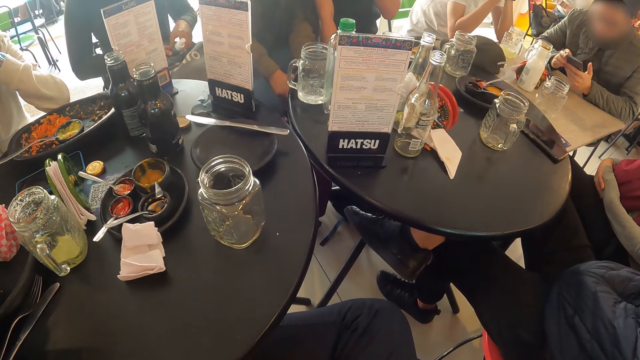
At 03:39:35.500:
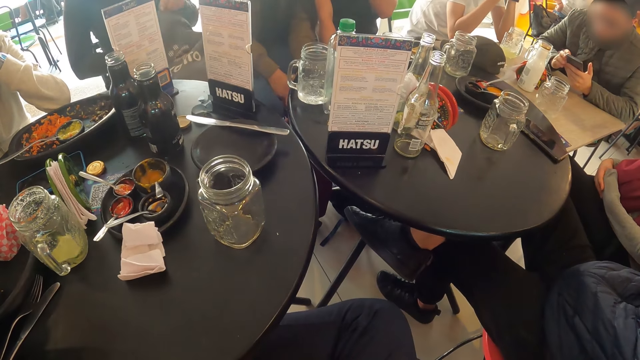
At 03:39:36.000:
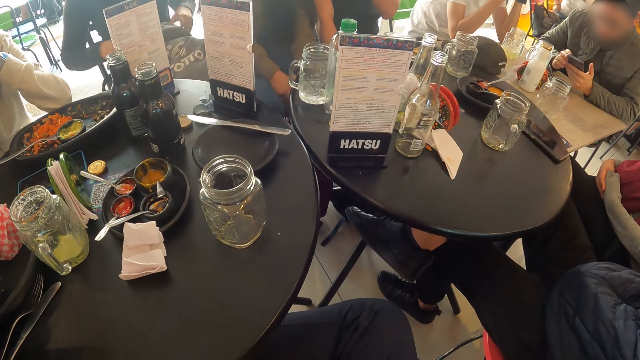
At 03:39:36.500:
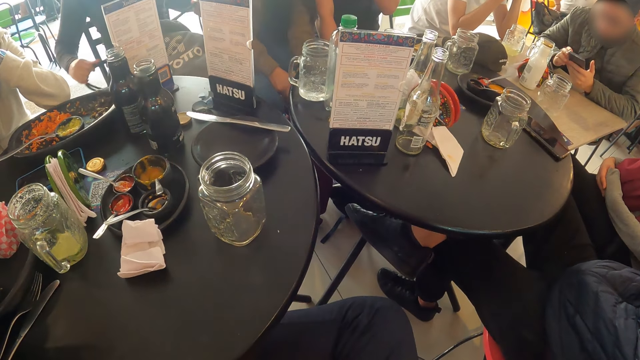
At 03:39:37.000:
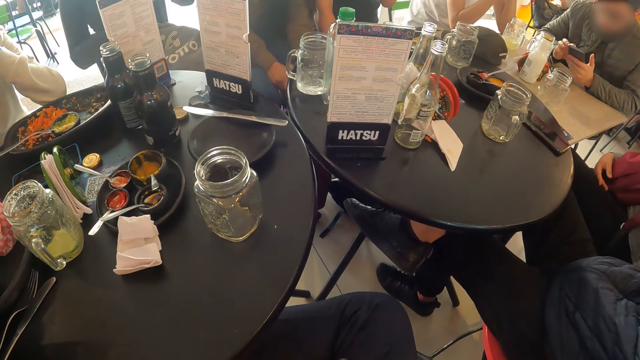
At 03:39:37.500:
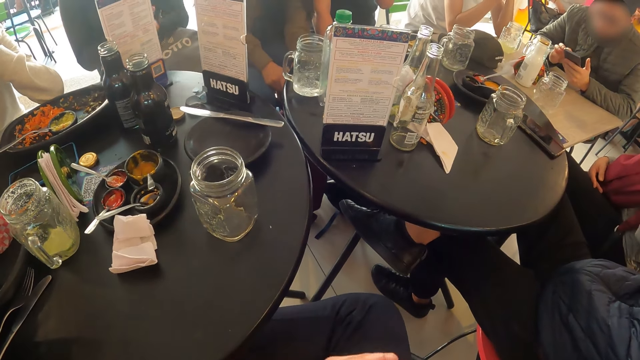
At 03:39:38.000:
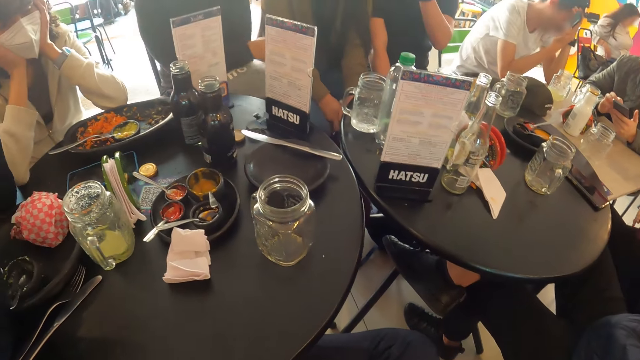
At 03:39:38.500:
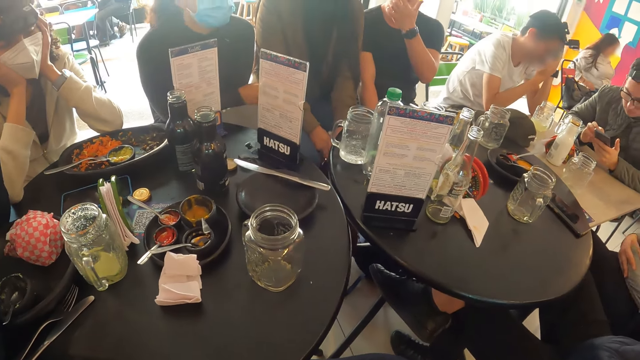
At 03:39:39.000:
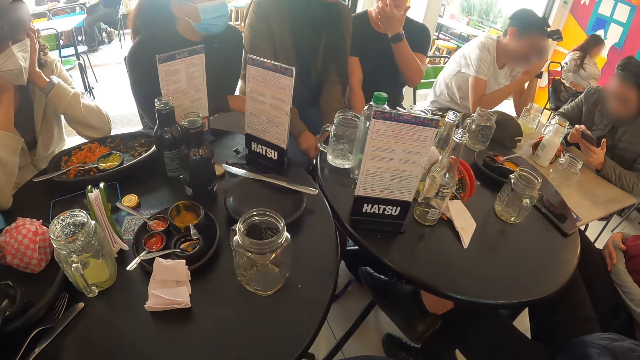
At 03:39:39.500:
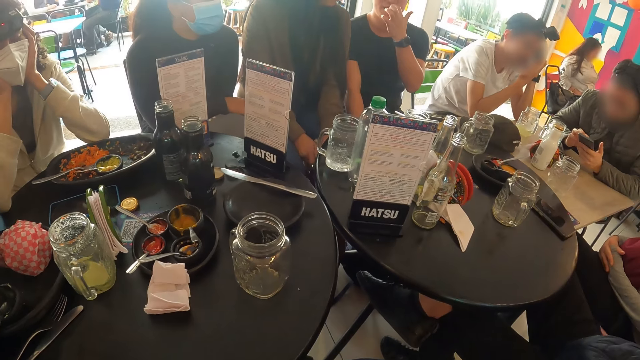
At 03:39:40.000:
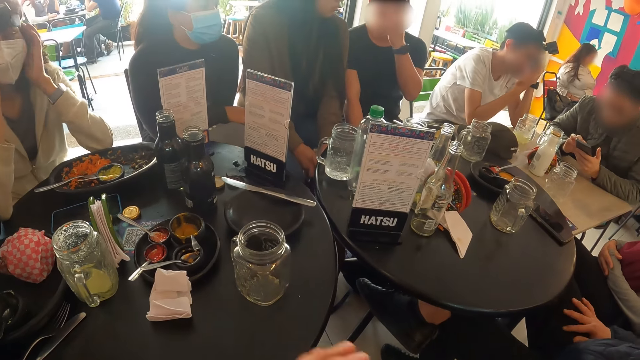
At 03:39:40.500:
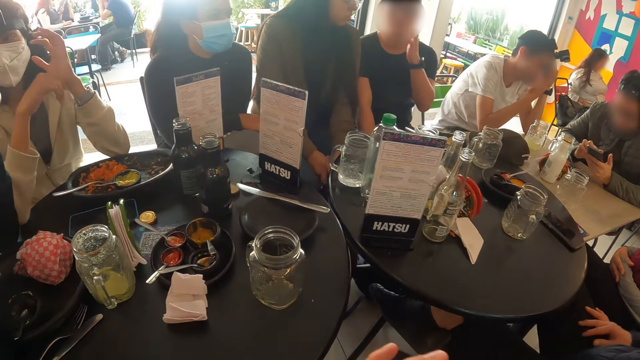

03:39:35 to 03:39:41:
The woman places the sanitizer on her lap into a bag on her lap with her right hand.

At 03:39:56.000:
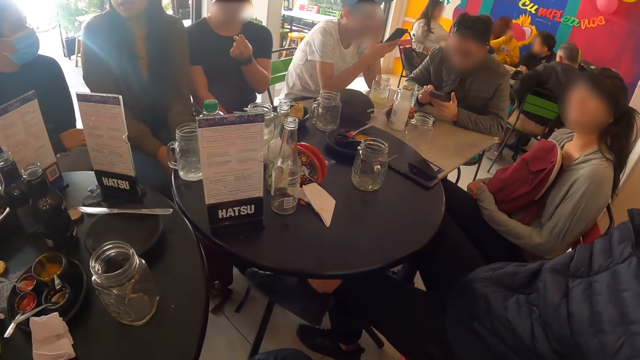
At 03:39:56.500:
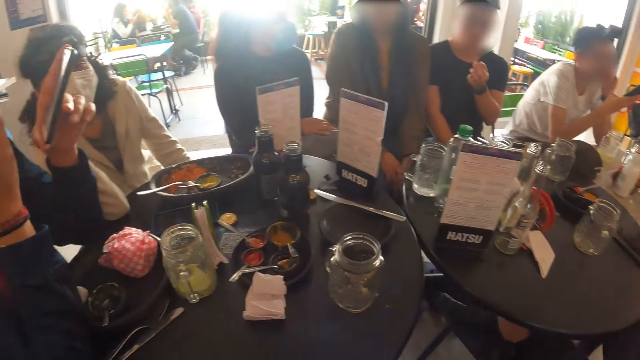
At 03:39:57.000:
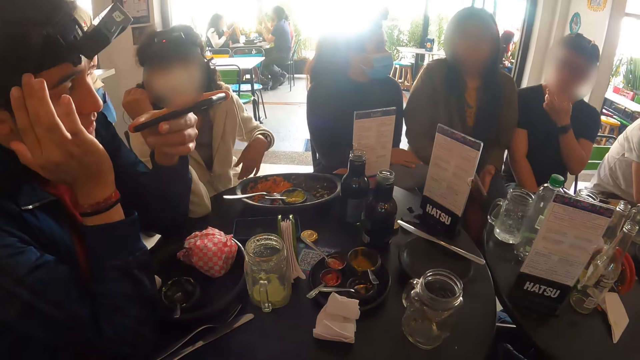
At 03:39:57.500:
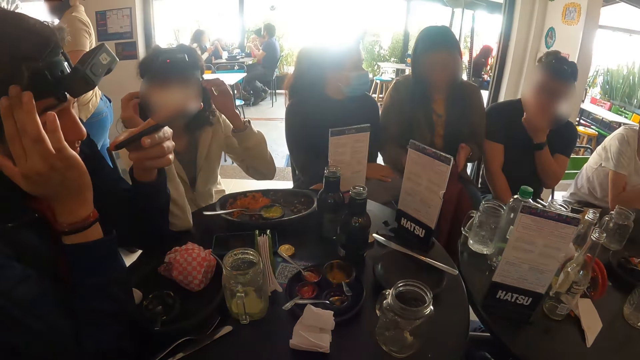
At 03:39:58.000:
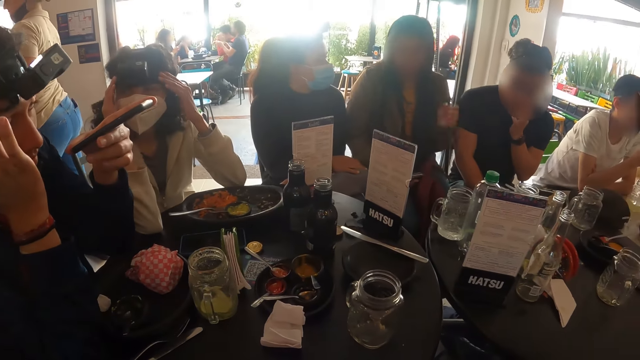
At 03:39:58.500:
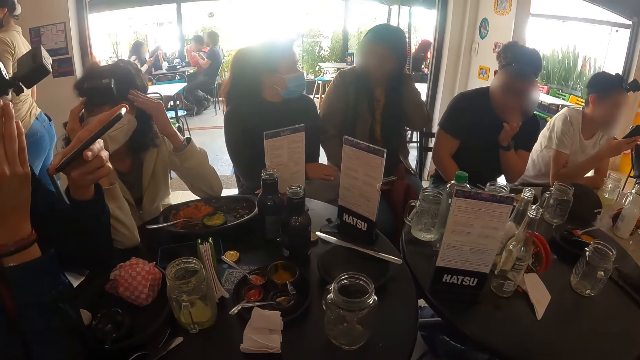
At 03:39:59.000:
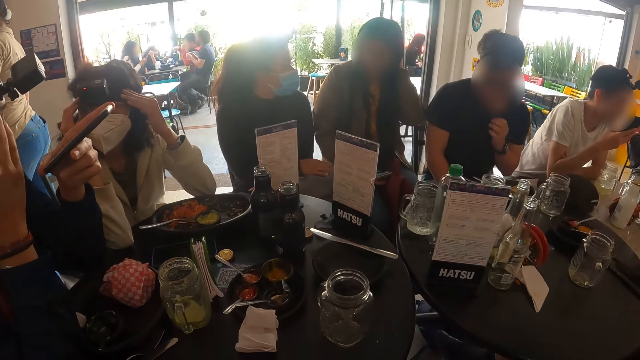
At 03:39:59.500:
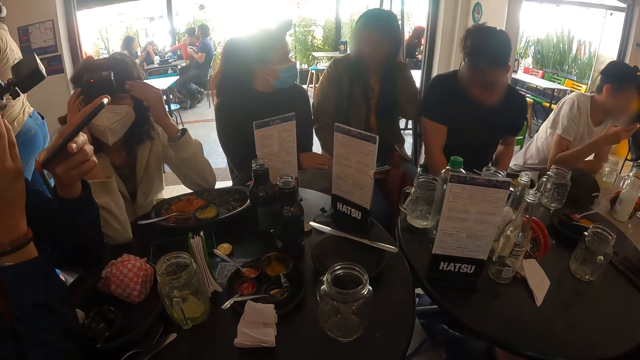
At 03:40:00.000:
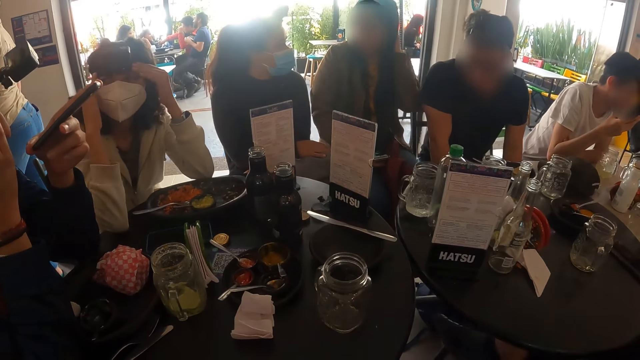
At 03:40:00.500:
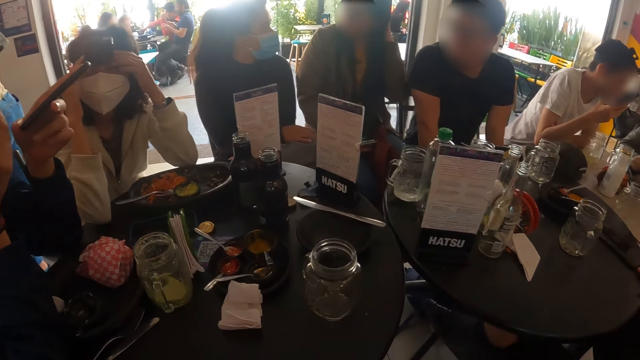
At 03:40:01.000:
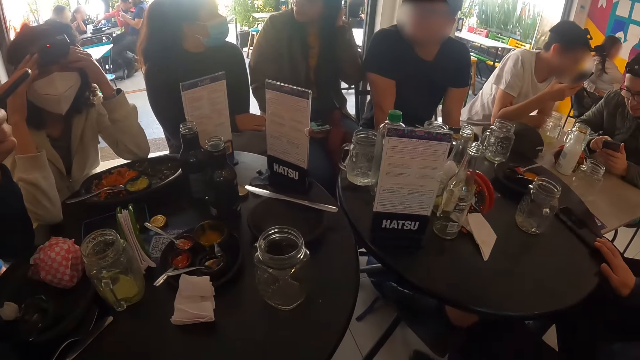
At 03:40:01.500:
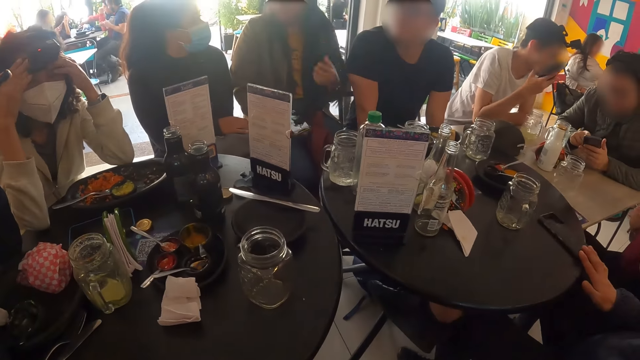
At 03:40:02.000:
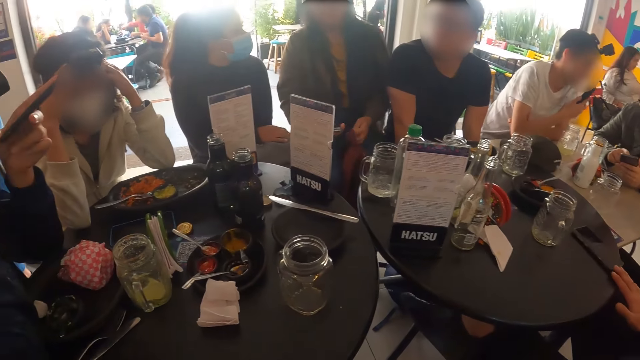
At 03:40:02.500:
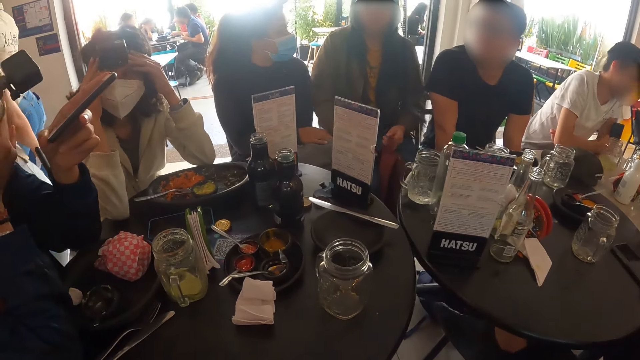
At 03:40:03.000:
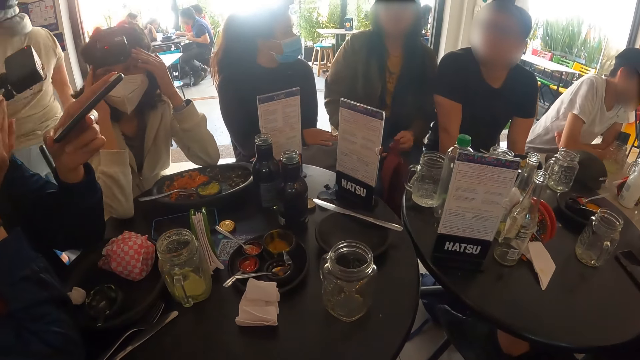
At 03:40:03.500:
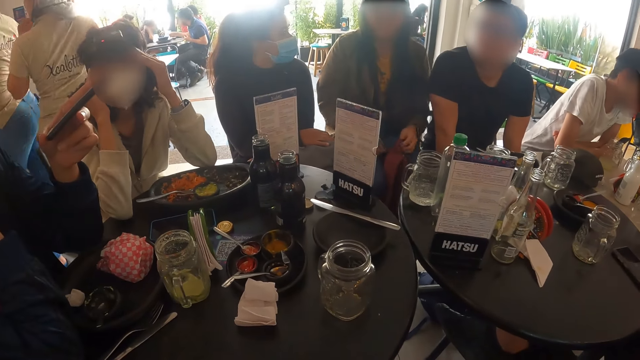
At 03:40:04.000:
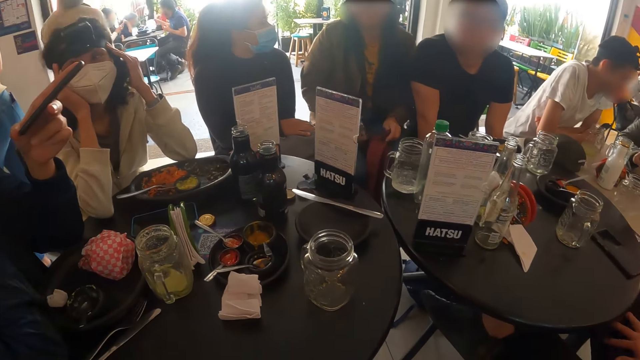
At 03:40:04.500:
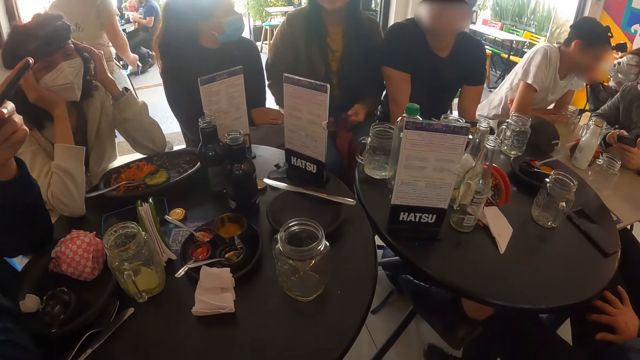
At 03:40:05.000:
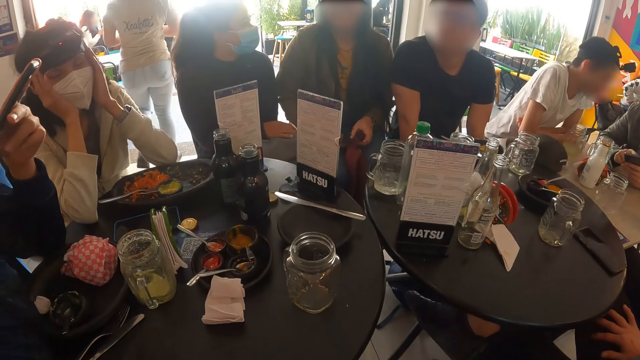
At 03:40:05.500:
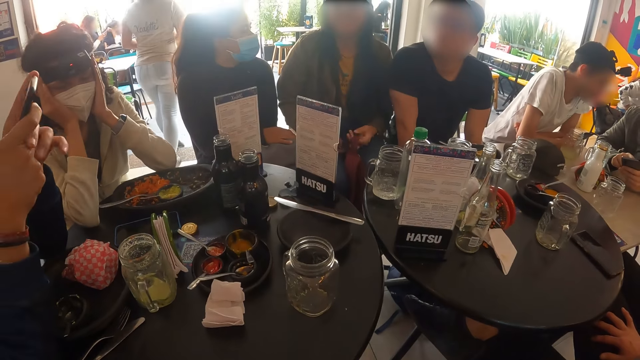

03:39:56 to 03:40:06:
The woman adjusts the camera on her head with both hands. A man drags a phone on the table with his right hand.

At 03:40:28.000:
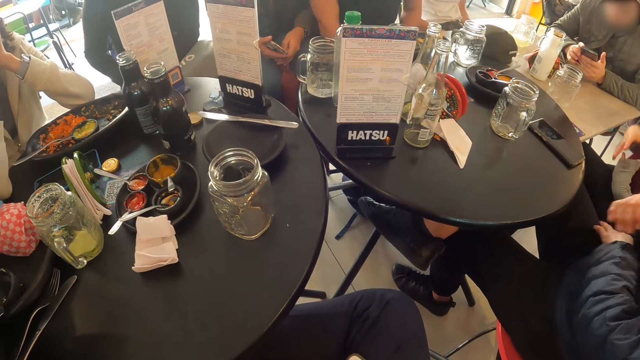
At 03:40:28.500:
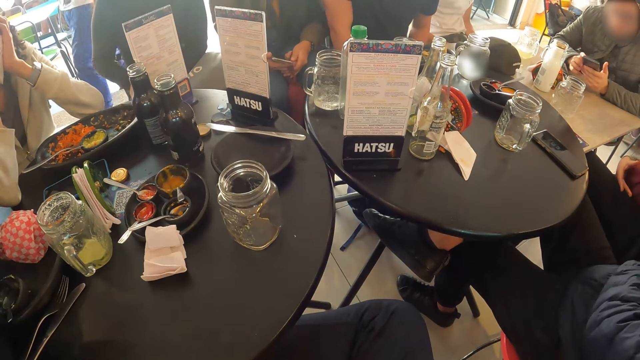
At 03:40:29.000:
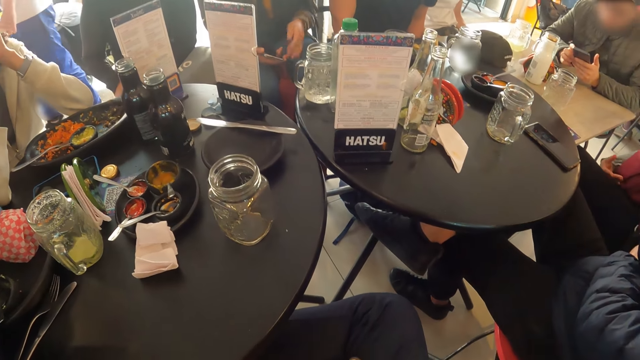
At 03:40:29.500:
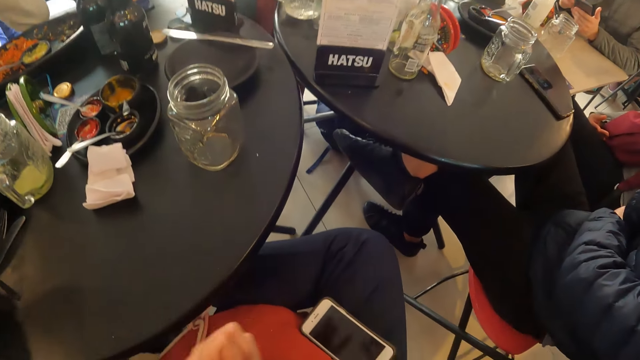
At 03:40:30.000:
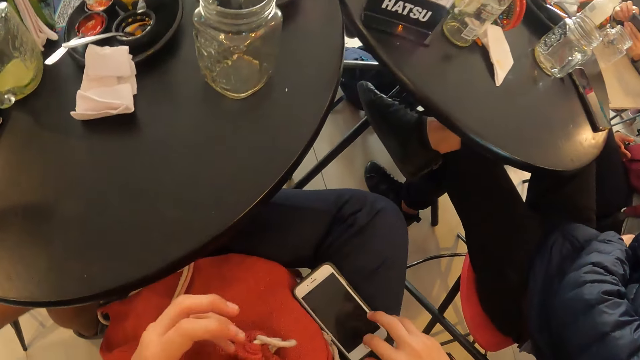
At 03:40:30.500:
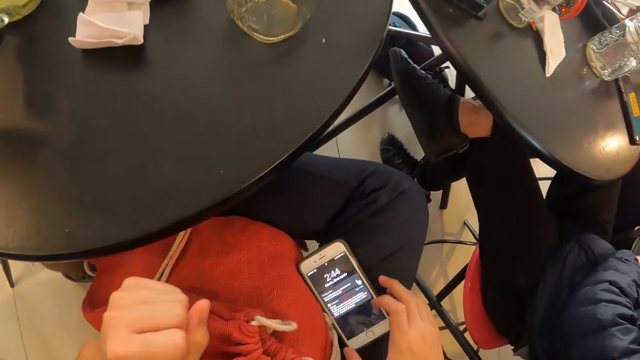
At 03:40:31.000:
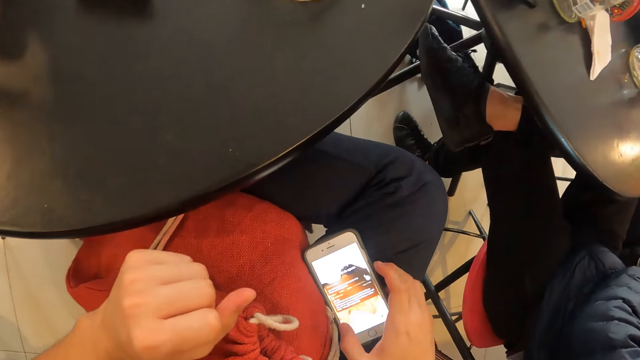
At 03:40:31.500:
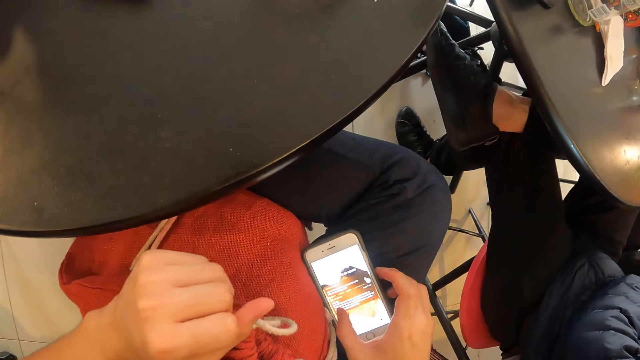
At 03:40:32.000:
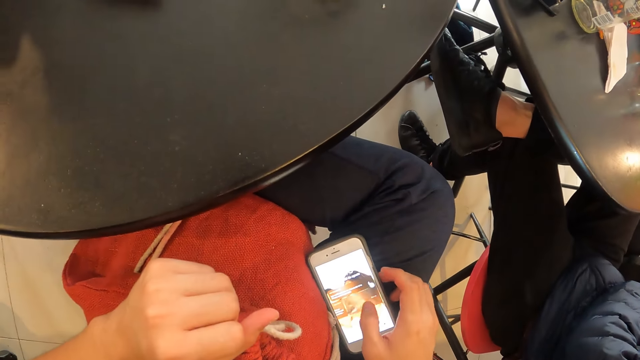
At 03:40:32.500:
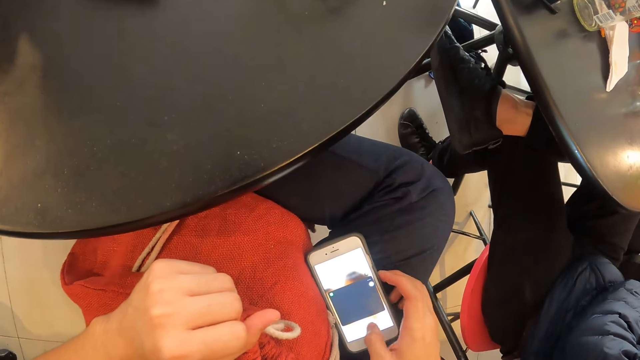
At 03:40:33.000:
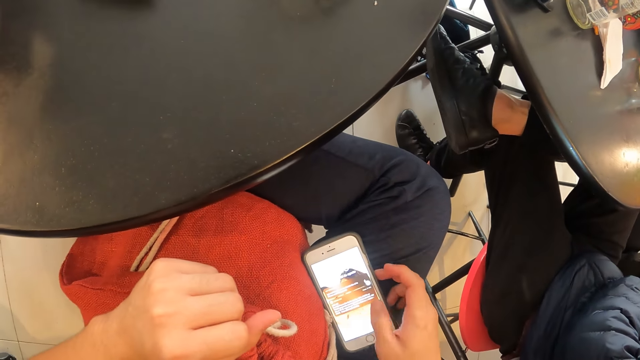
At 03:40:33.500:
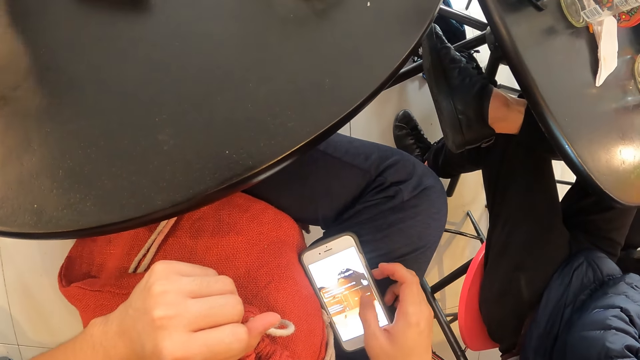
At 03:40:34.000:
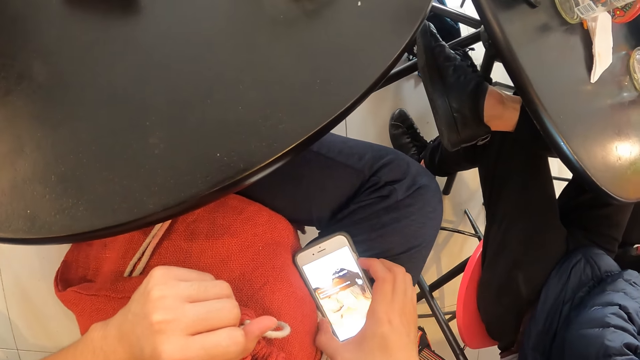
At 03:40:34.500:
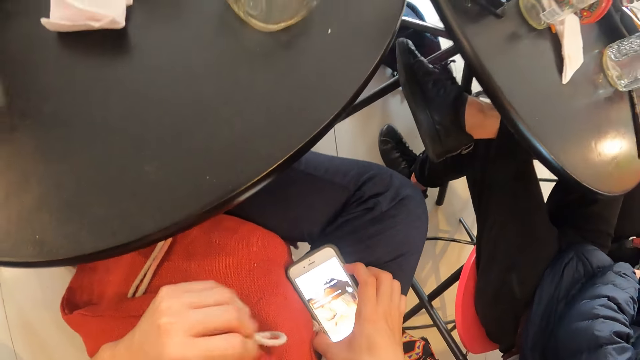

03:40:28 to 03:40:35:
The camera wearer scrolls through the phone. He operates the phone on his lap with his right hand.
